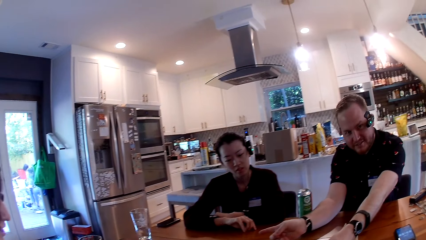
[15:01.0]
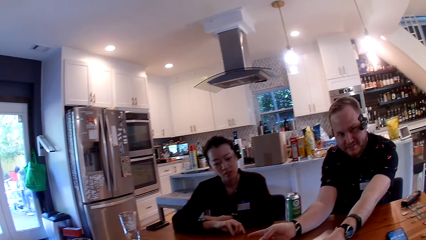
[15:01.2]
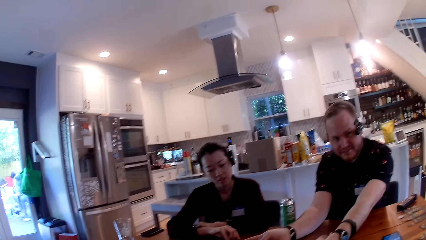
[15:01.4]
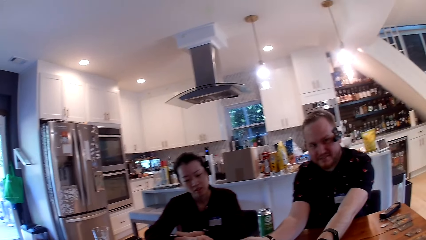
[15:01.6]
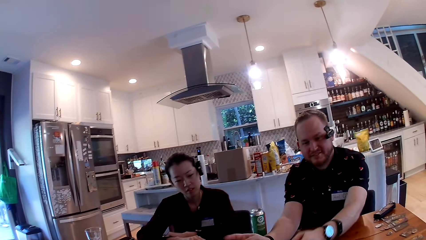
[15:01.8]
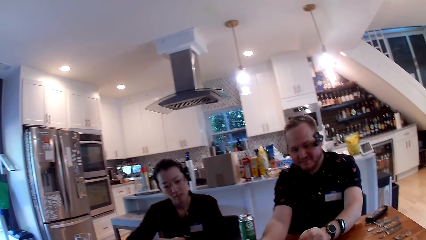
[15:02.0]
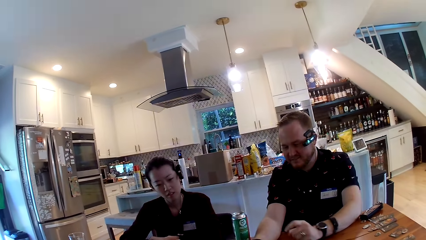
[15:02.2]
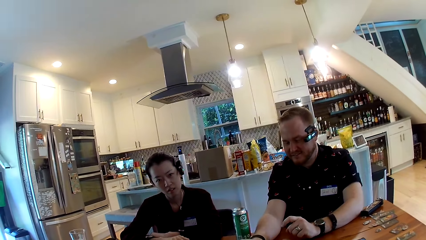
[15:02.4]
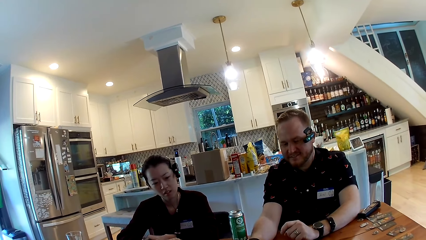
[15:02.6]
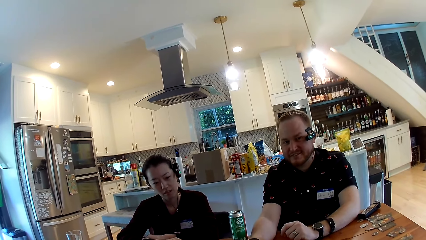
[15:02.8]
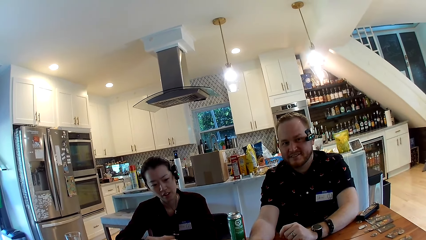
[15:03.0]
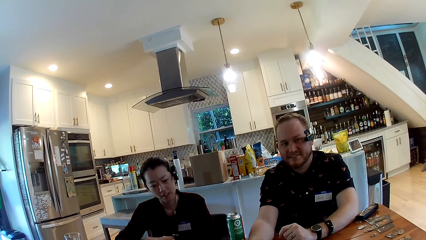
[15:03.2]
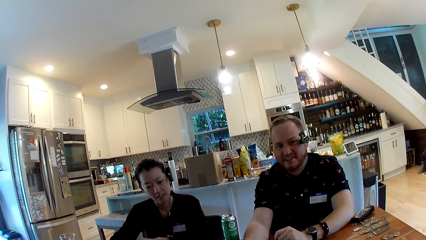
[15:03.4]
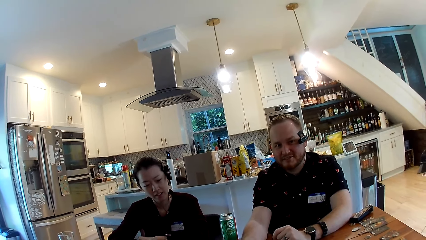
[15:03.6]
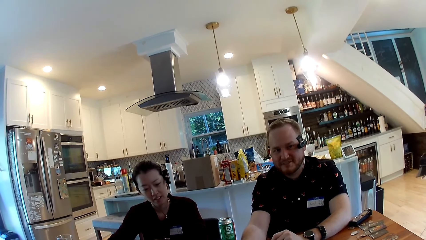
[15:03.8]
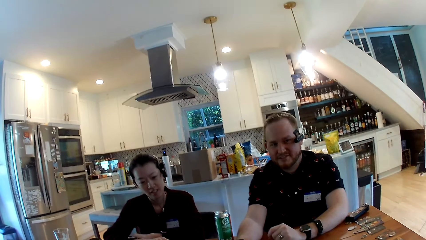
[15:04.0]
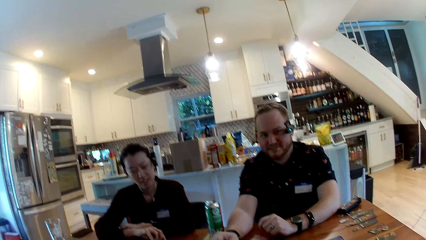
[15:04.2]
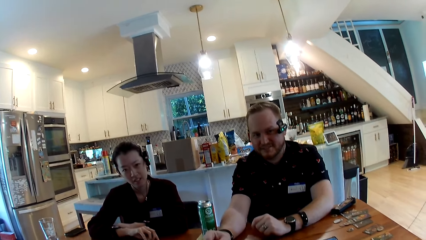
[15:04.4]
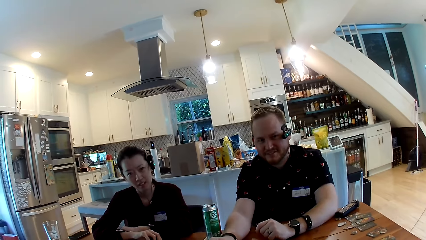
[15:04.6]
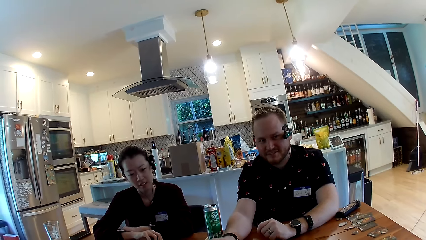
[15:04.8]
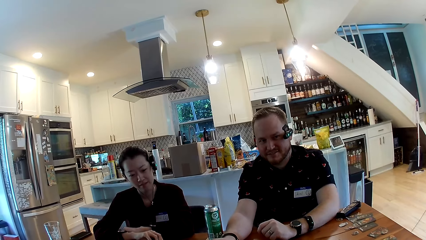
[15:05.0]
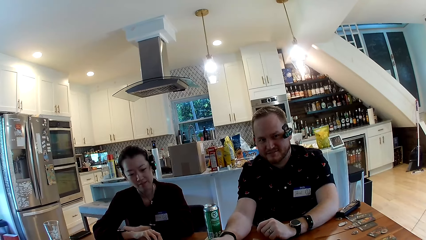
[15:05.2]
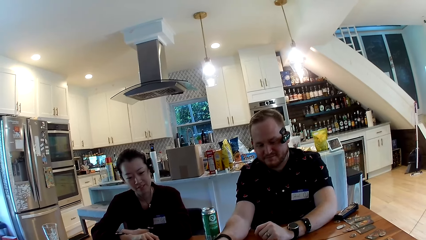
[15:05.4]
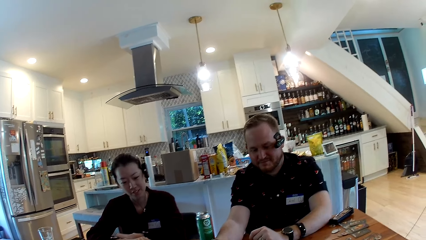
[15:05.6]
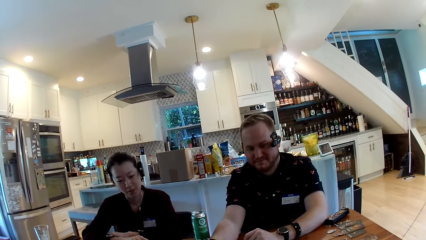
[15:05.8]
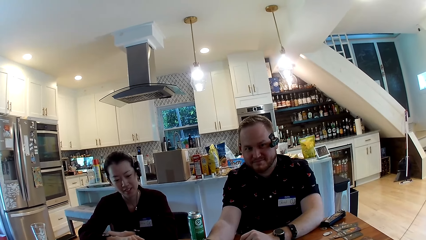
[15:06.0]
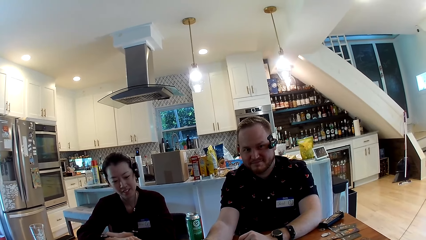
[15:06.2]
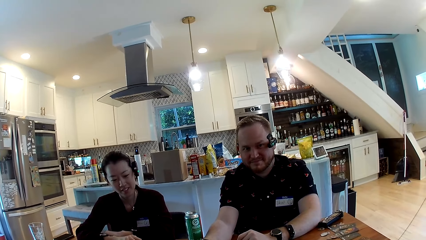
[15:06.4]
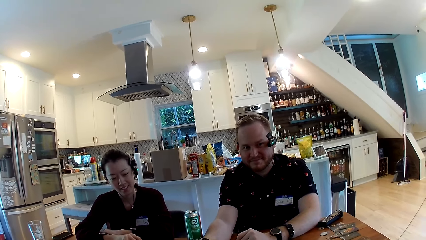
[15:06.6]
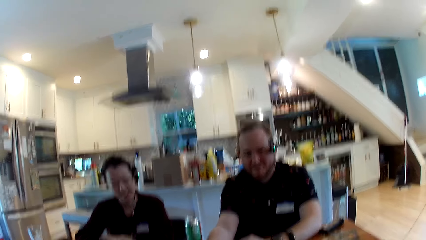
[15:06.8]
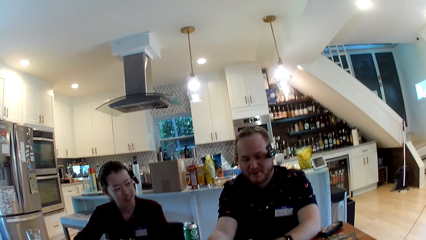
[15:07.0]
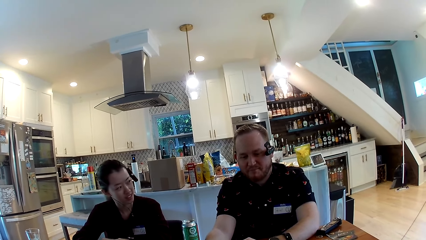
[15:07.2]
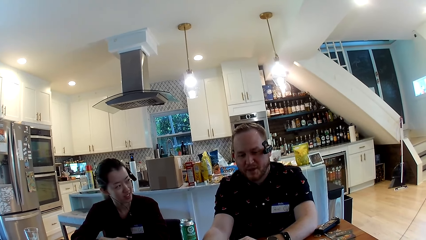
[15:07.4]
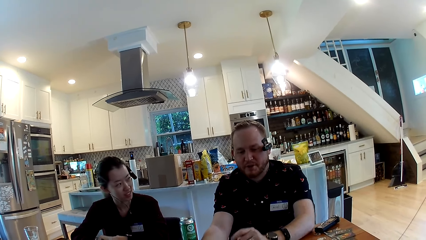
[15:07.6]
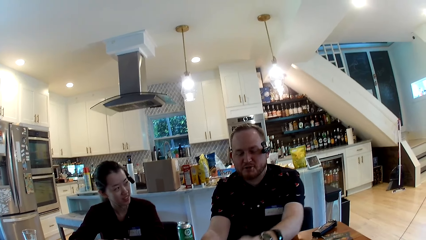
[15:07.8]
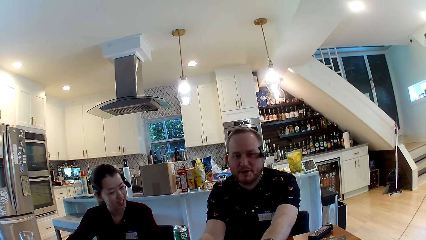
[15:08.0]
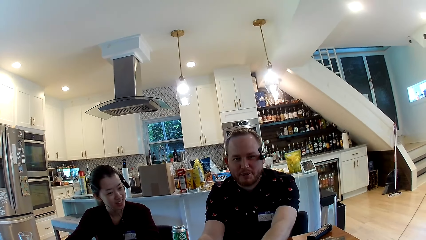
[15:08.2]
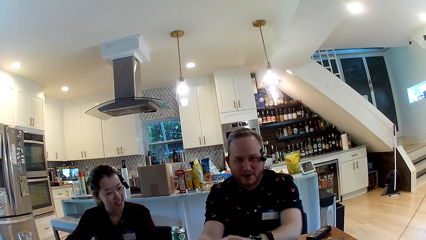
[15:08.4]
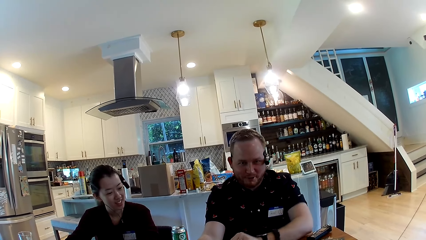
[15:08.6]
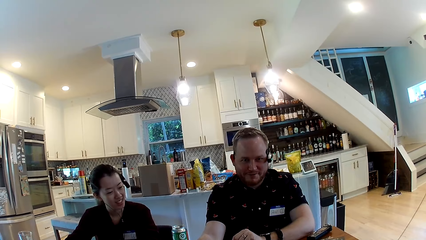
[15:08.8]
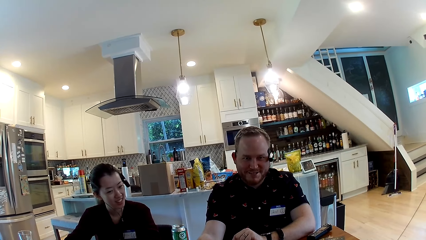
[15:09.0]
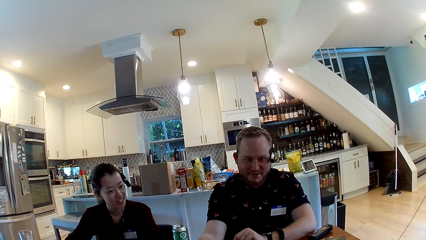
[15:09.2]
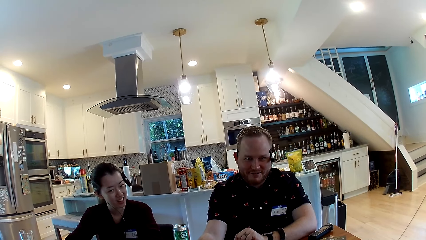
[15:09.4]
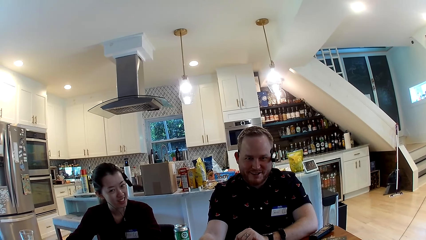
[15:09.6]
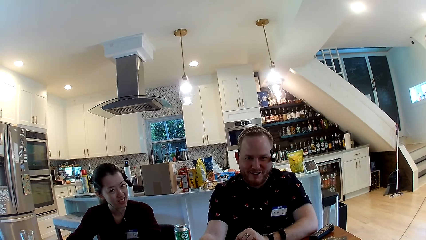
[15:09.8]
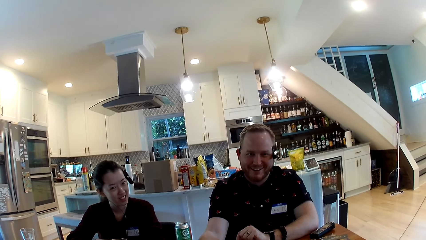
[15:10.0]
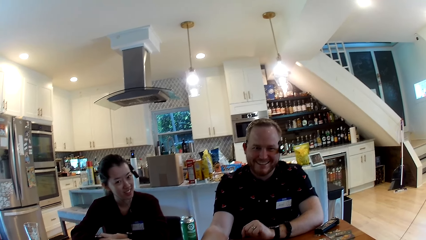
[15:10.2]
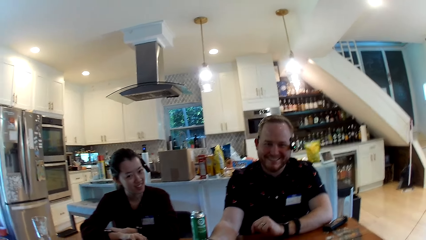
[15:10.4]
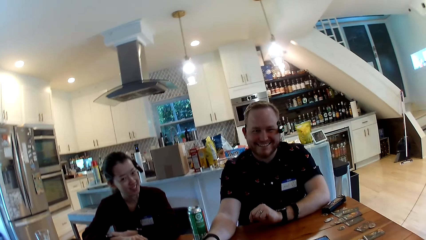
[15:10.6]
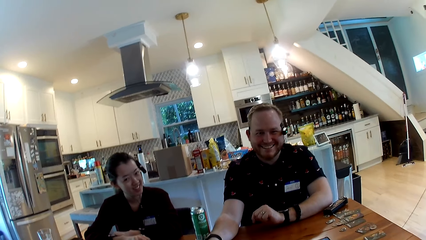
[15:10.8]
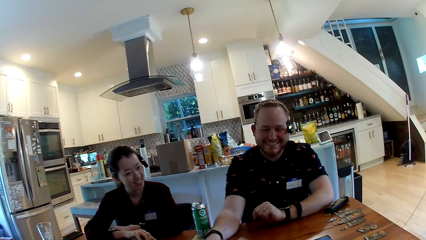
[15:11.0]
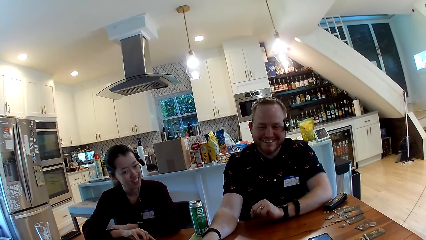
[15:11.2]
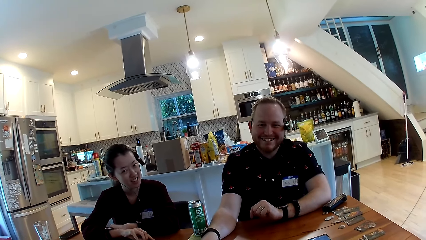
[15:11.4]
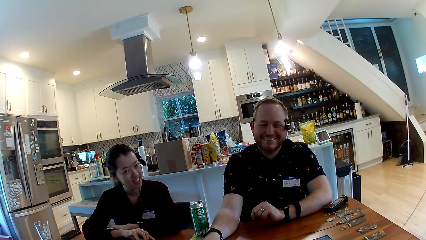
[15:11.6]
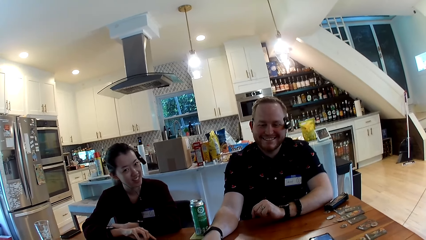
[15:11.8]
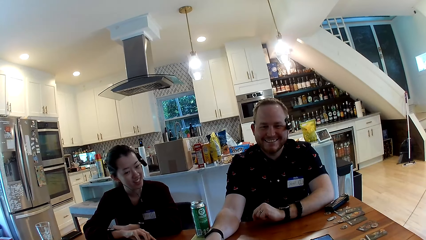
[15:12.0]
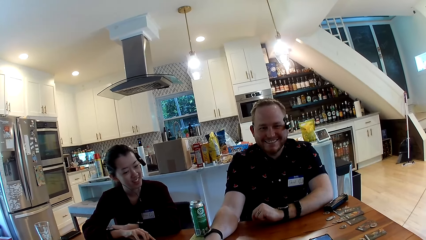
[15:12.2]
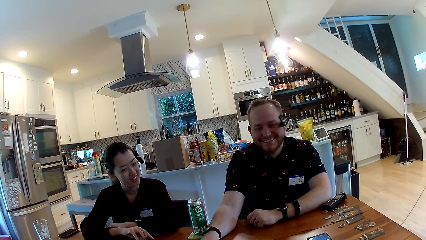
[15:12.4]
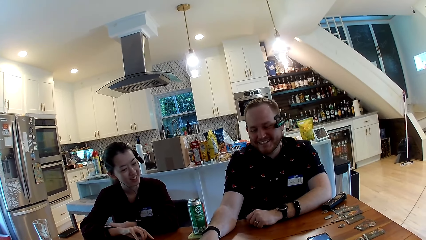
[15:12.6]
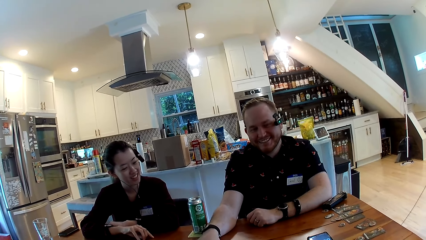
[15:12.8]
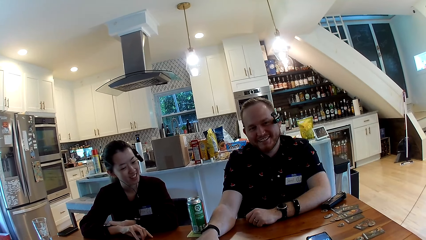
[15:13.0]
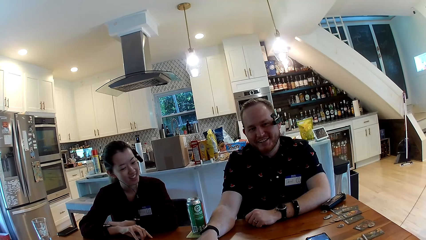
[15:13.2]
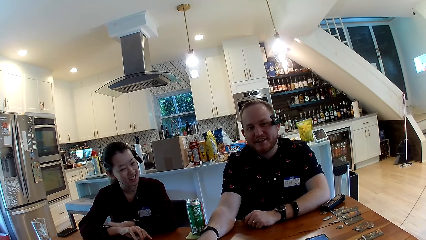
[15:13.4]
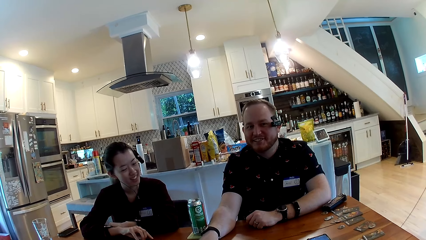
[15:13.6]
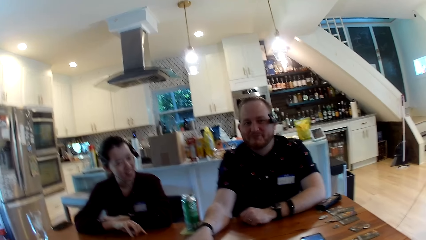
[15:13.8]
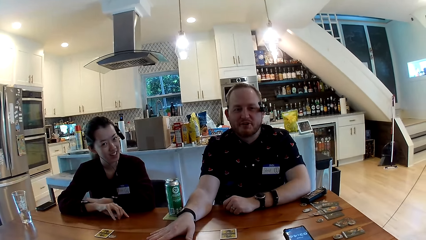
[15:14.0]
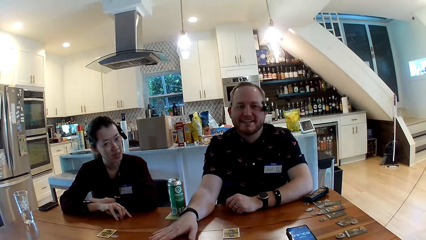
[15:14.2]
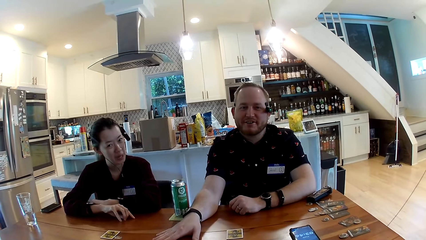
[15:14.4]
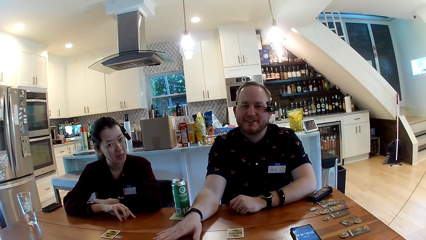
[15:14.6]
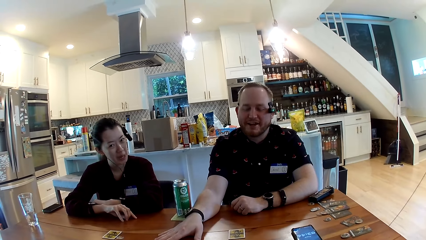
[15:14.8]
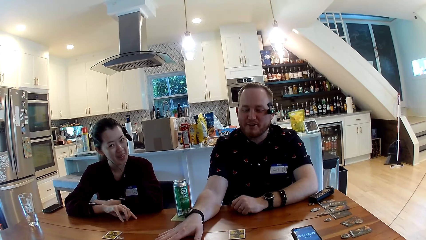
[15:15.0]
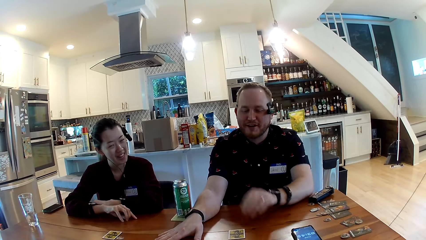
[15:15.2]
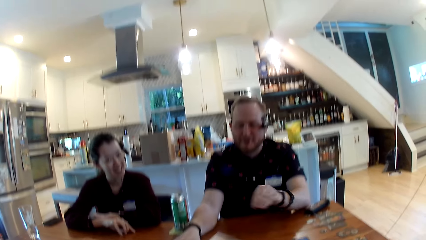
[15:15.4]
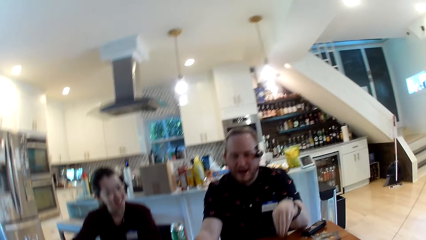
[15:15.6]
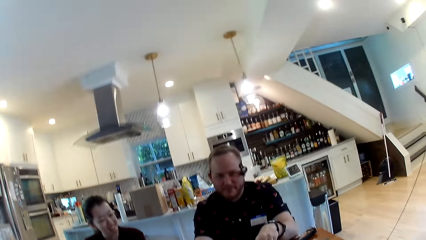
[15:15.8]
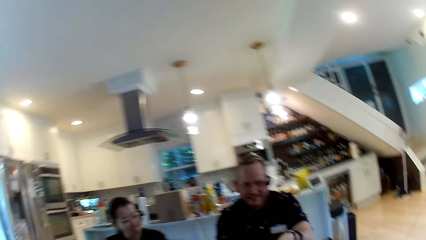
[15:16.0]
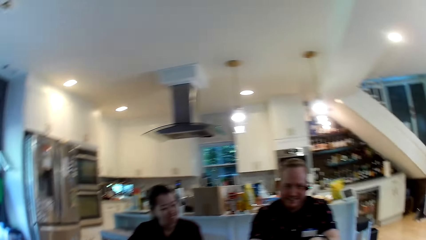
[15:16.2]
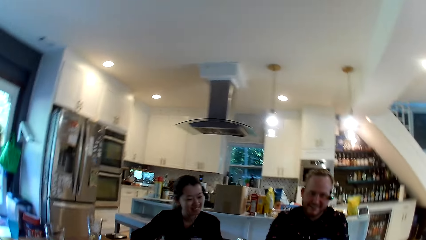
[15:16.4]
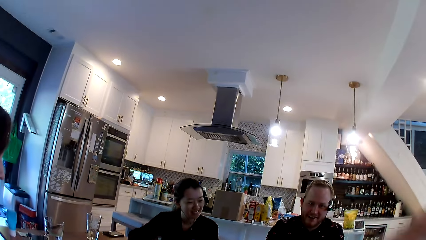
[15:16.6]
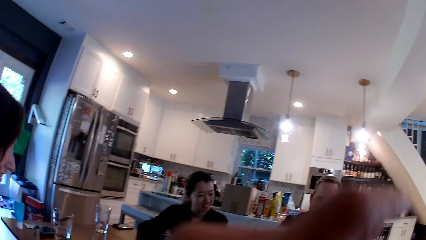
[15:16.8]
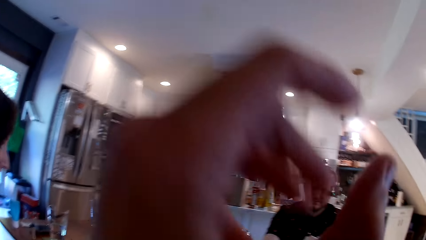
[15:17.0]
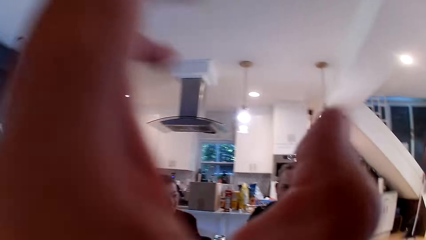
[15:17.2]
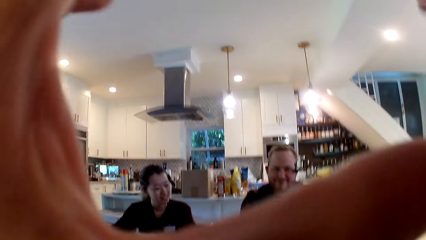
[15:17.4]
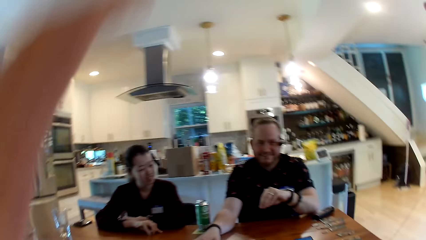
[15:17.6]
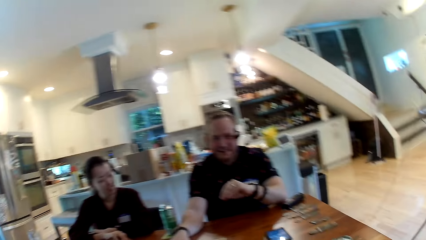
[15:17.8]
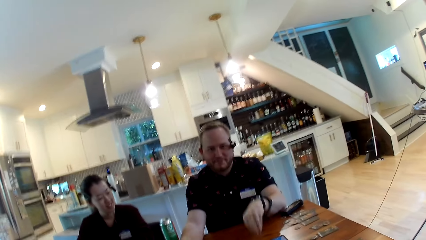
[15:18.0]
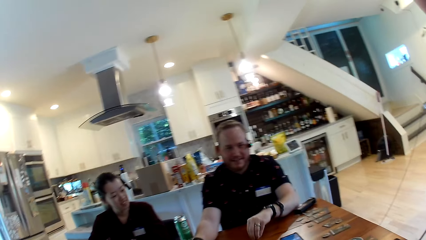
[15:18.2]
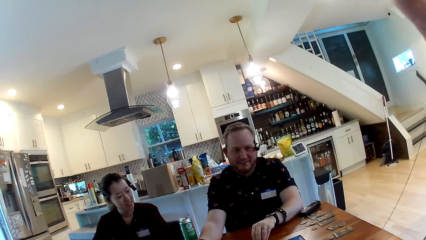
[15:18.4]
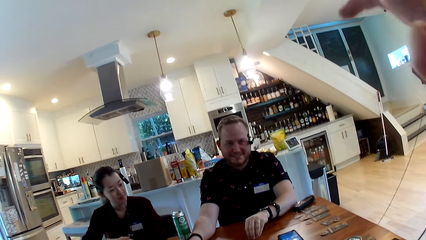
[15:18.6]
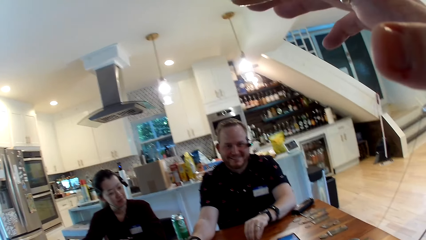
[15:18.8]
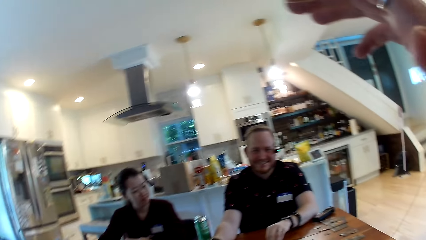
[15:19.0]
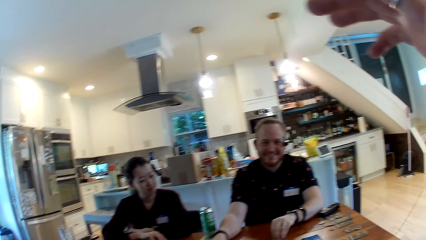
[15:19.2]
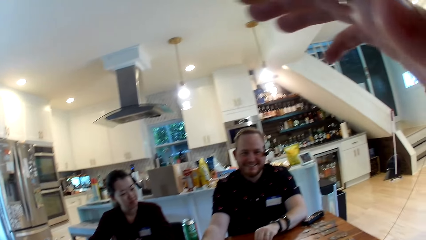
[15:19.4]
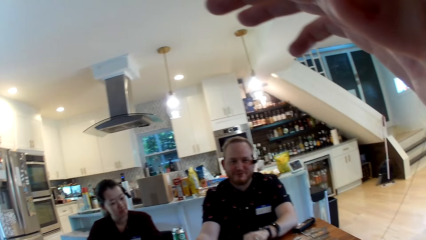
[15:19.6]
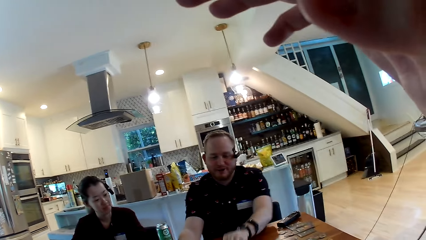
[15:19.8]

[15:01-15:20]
A man converses with the camera wearer. The camera wearer adjusts the camera. They move their hands.
